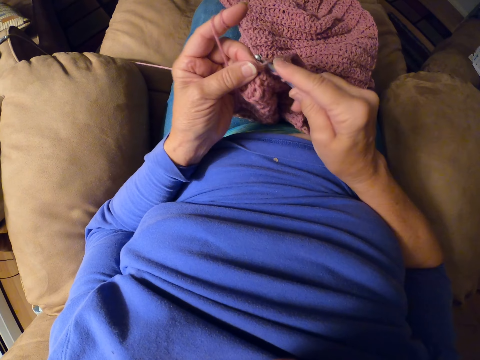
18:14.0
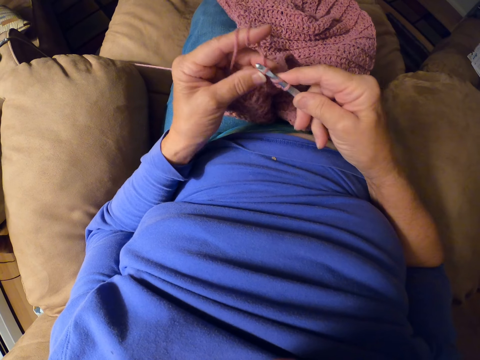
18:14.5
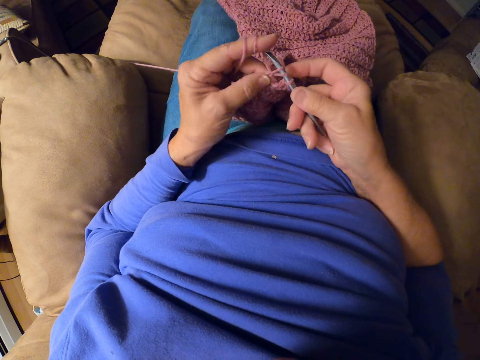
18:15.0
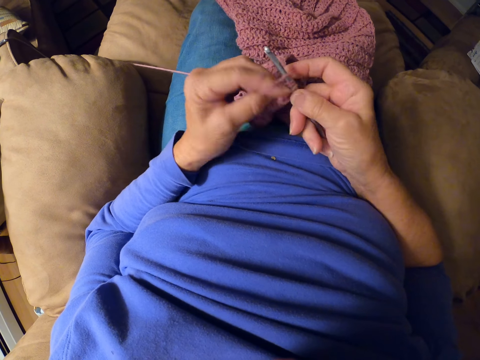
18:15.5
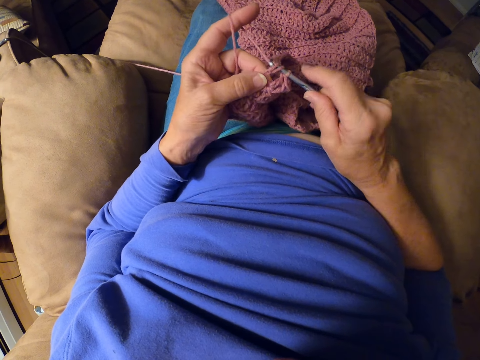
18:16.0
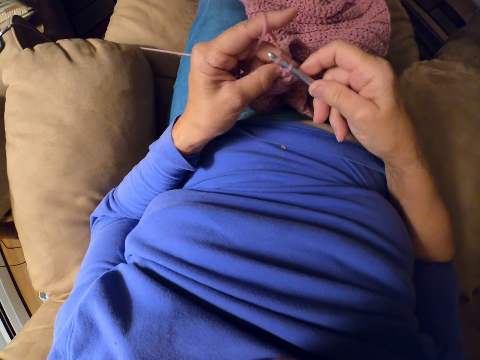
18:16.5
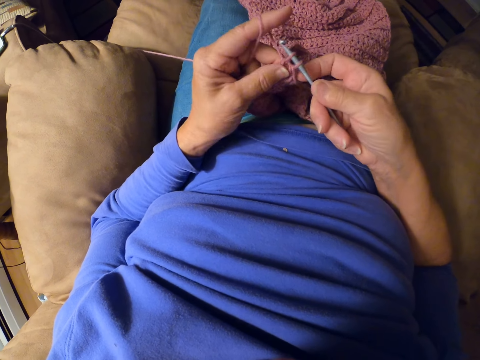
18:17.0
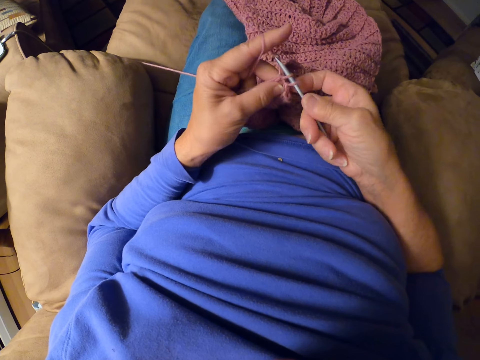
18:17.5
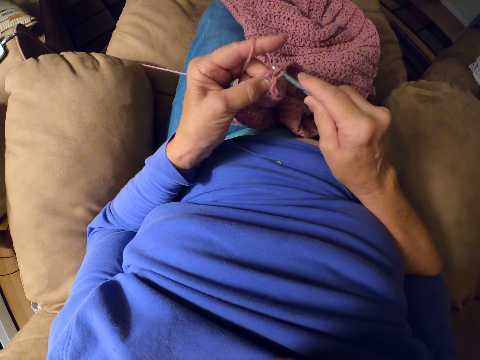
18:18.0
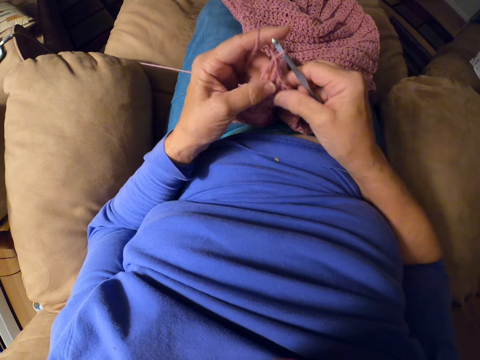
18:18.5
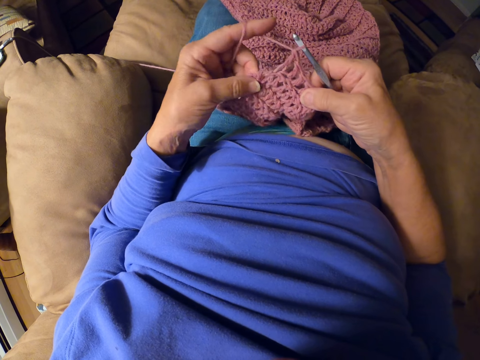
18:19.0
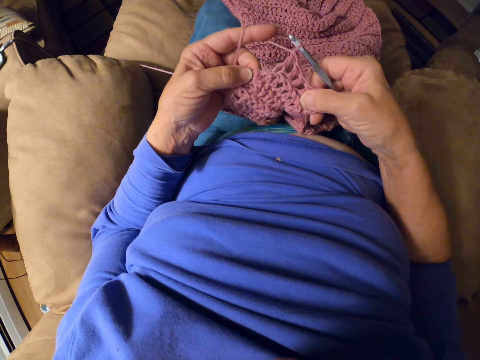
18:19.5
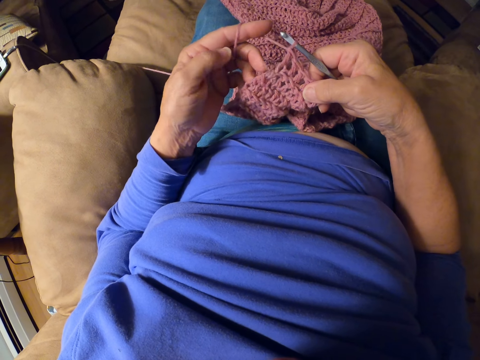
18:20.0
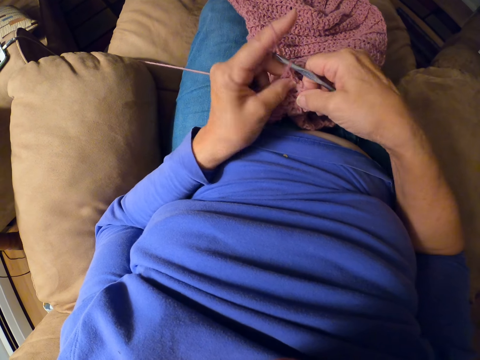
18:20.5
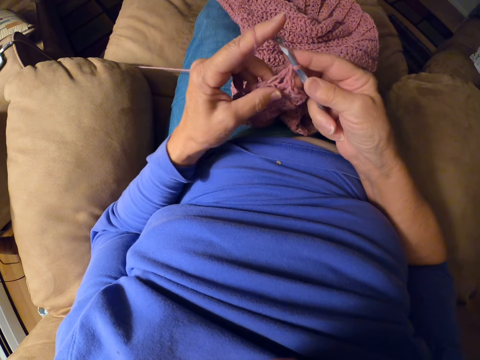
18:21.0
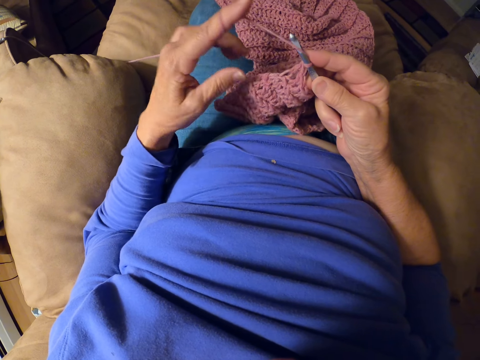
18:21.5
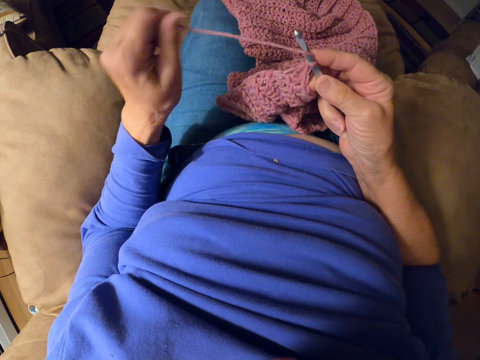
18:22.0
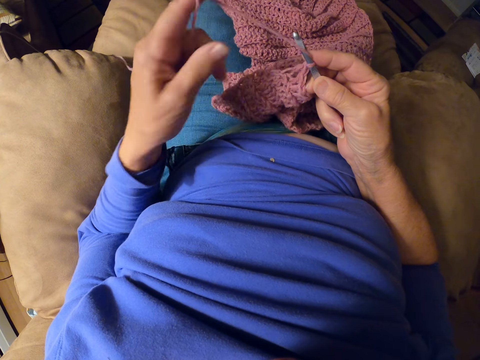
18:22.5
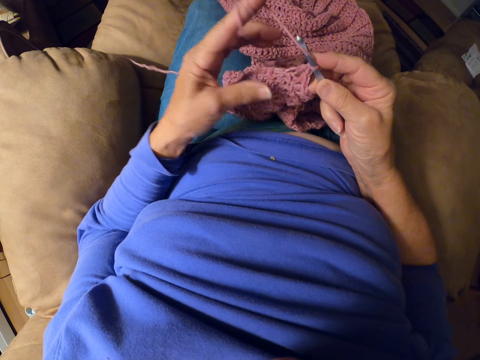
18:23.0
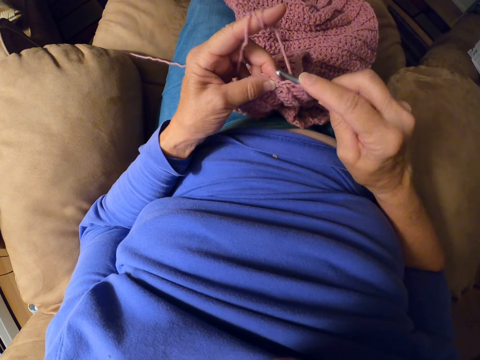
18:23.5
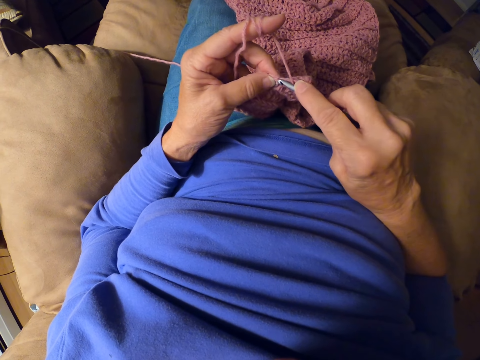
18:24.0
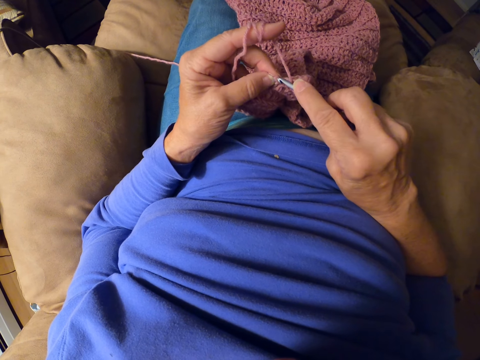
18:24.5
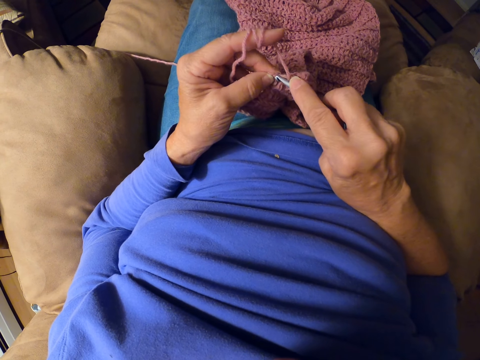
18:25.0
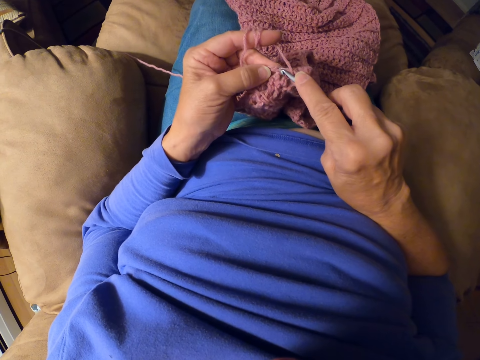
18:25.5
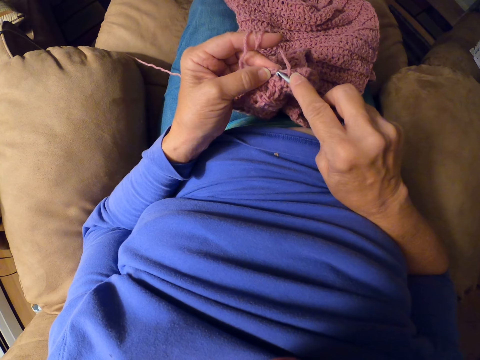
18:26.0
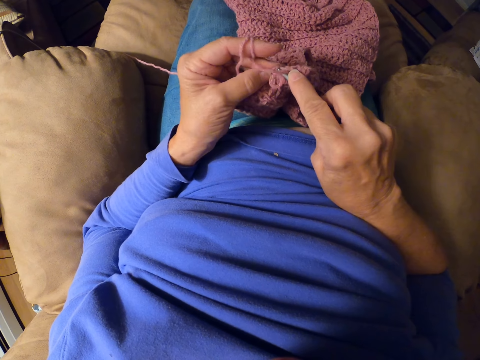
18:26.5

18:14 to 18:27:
The camera wearer crochets with the crochet hook. She checks the garment, adjusts the thread, crochets the garment with the crochet hook, and rolls yarn around her finger.

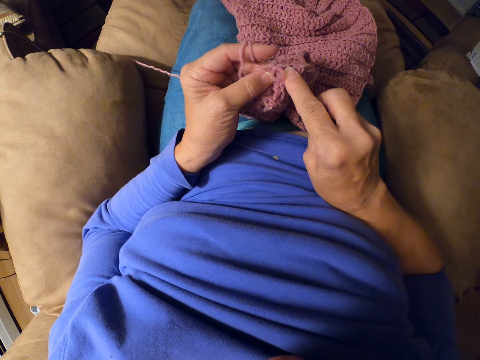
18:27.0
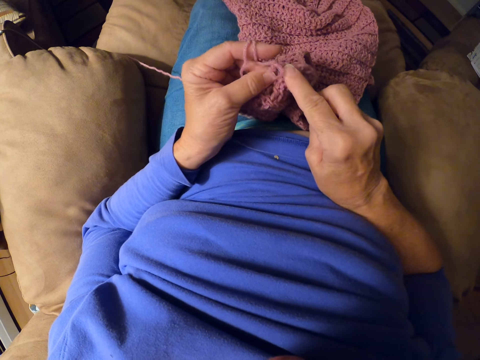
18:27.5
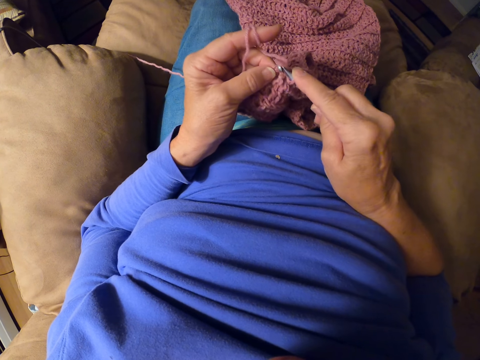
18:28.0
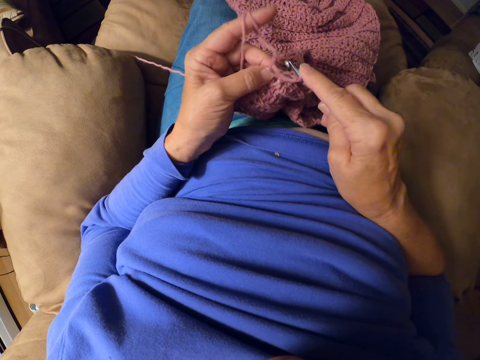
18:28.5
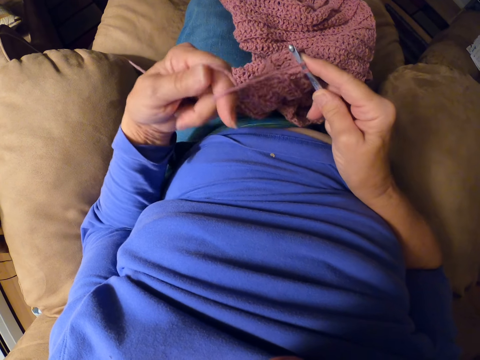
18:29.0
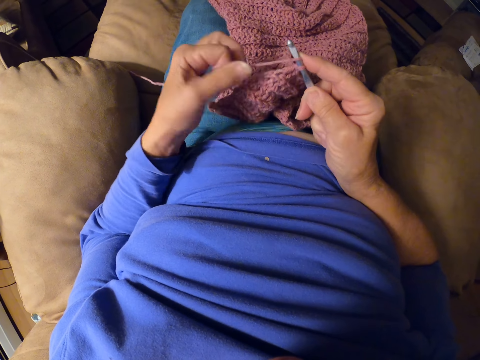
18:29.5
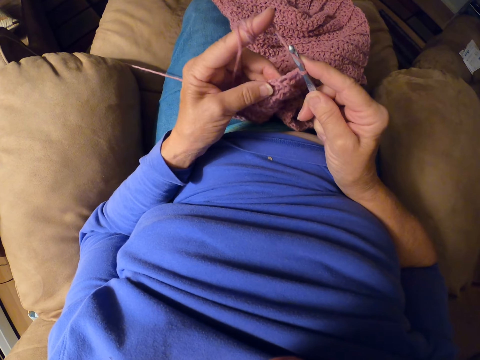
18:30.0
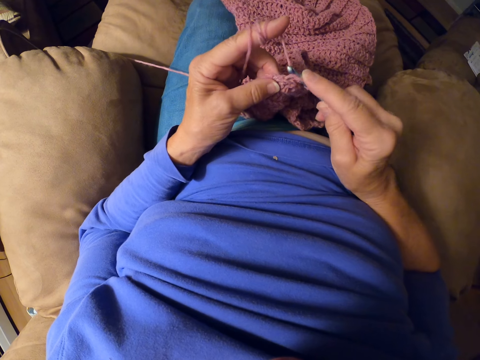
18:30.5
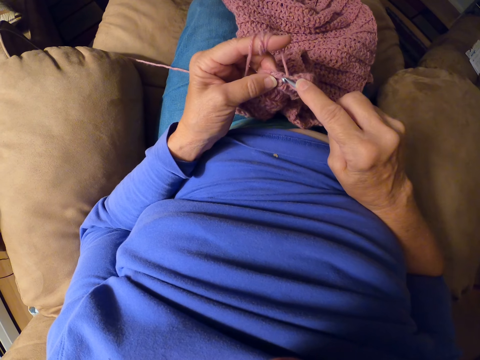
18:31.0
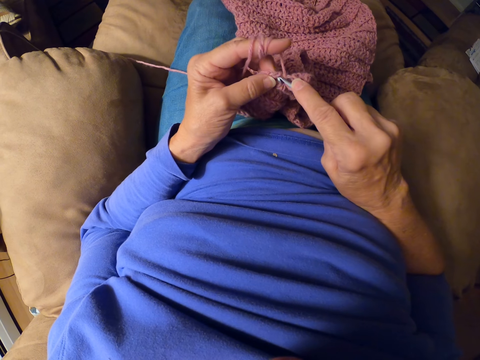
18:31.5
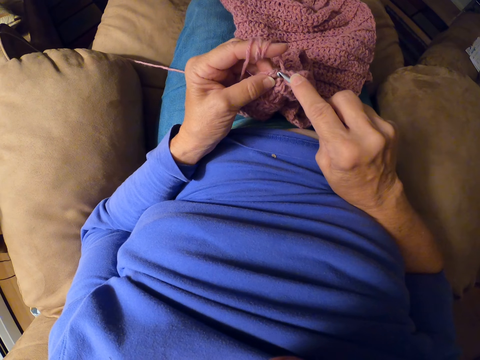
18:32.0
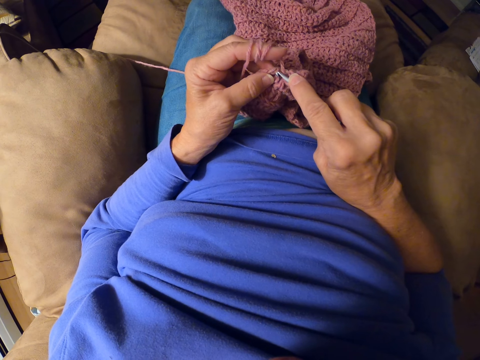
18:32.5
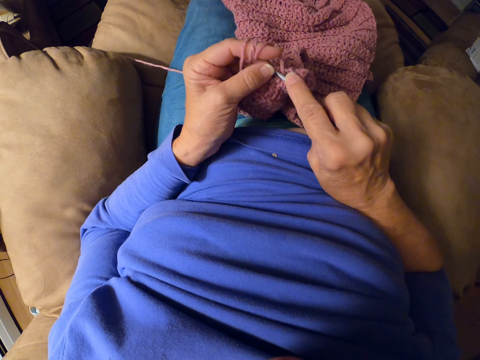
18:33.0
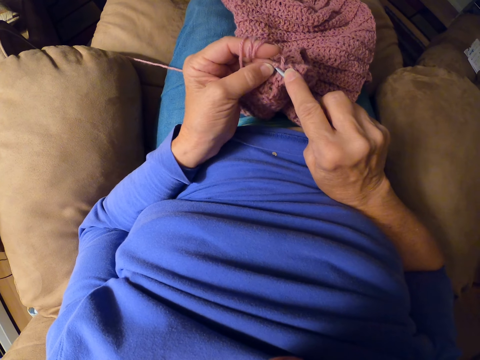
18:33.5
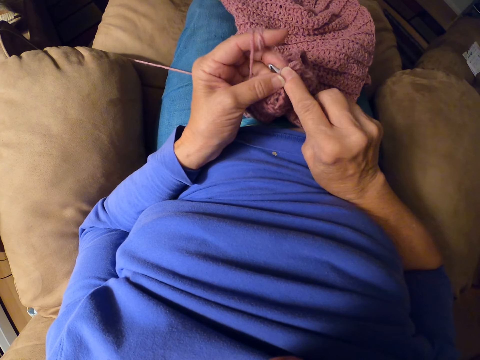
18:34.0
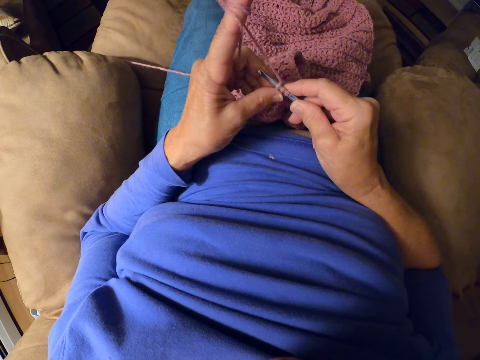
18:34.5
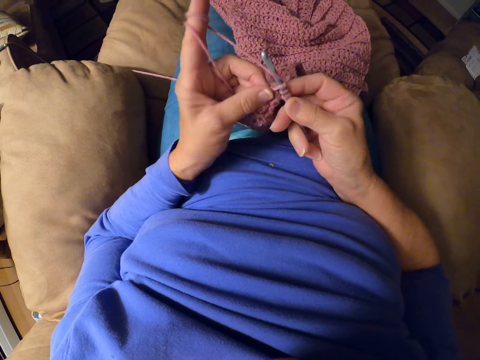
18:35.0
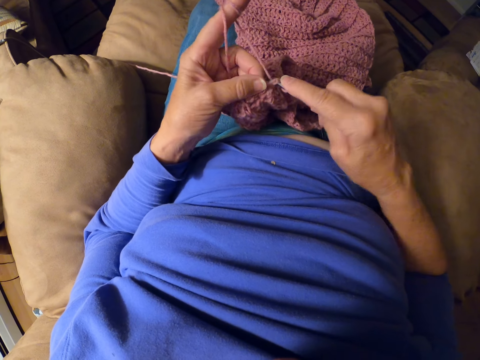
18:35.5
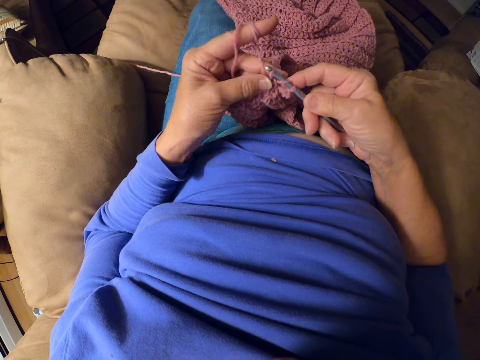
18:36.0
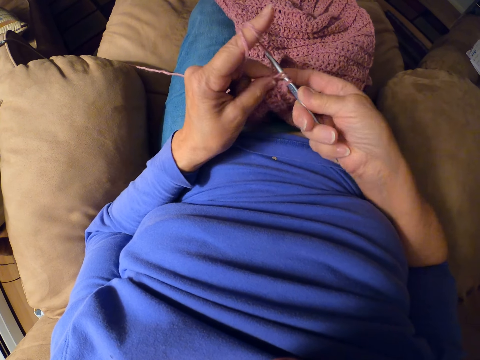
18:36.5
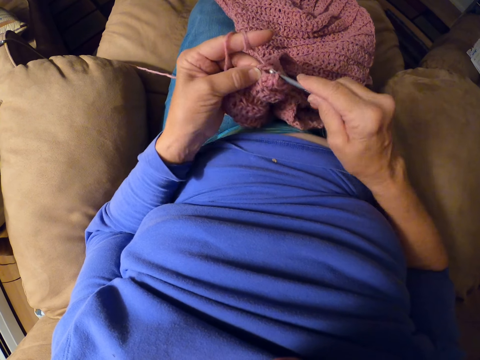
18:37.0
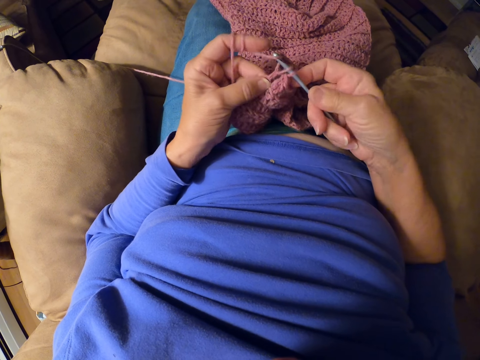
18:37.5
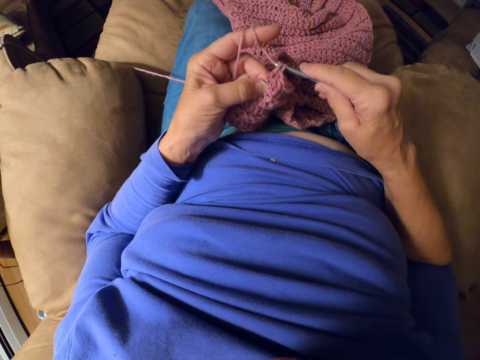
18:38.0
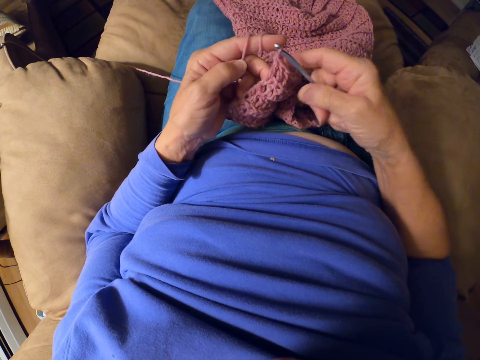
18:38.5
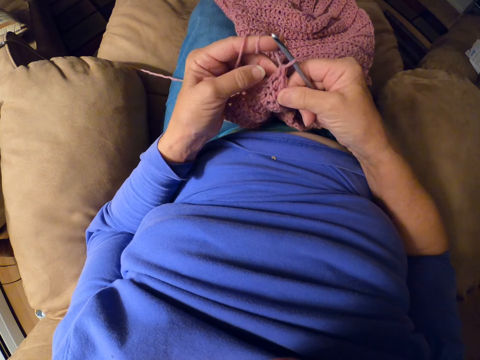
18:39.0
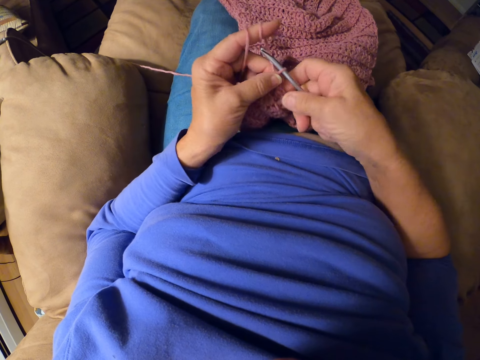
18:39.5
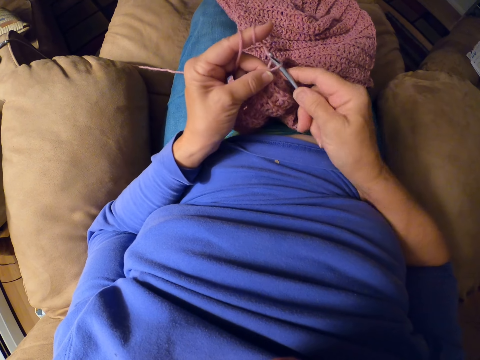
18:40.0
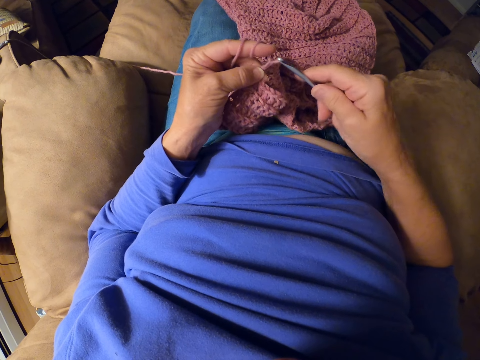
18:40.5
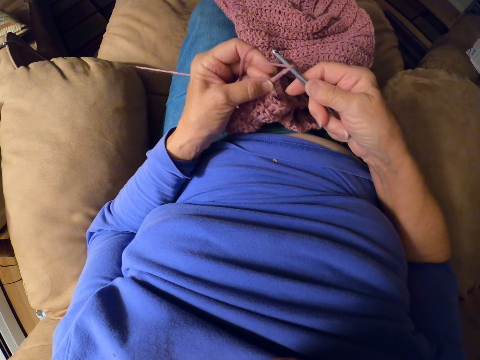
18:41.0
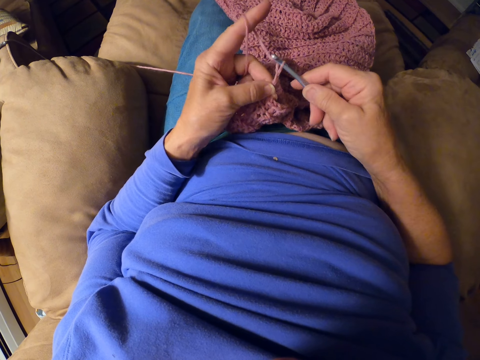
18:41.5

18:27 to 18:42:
The camera wearer adjusts the thread. She crochets the garment with the crochet hook.
